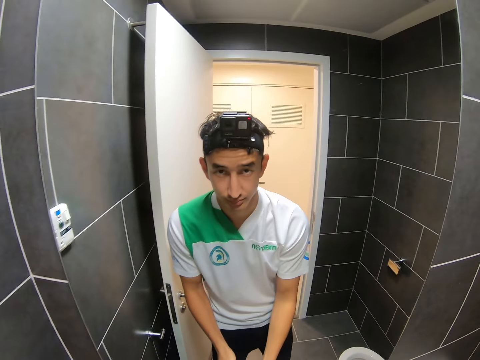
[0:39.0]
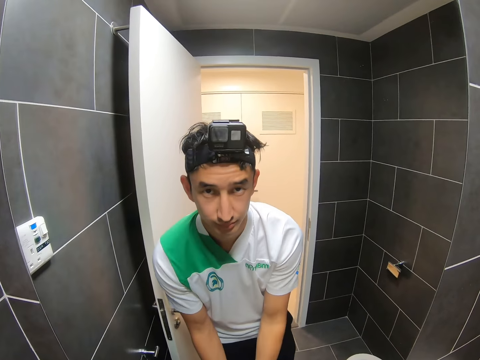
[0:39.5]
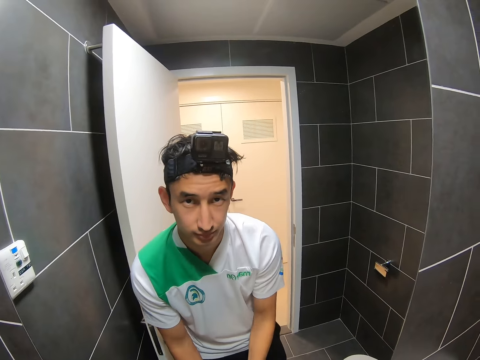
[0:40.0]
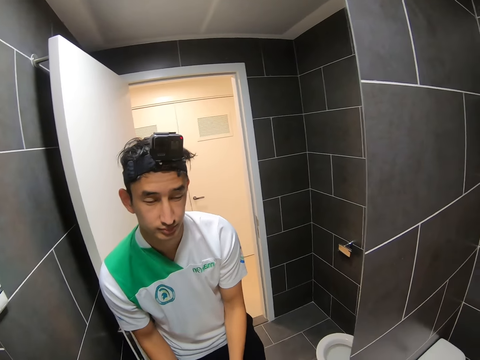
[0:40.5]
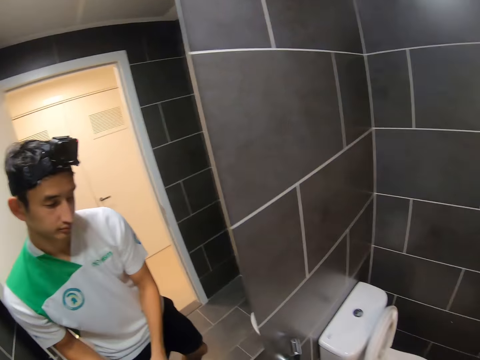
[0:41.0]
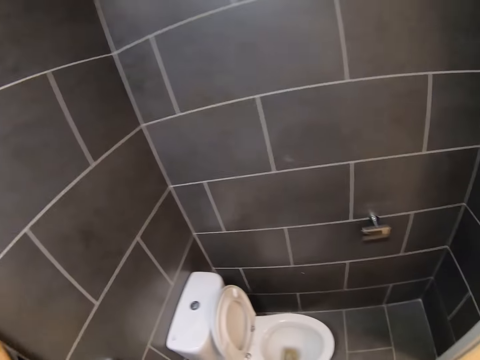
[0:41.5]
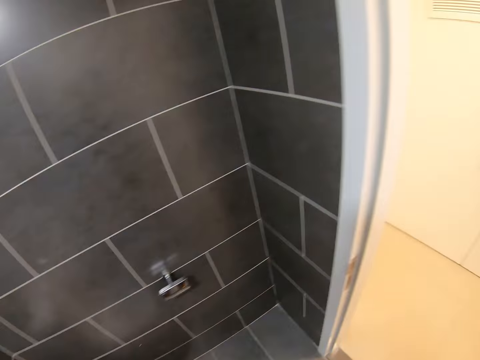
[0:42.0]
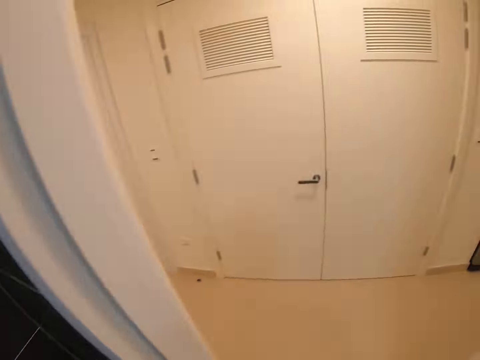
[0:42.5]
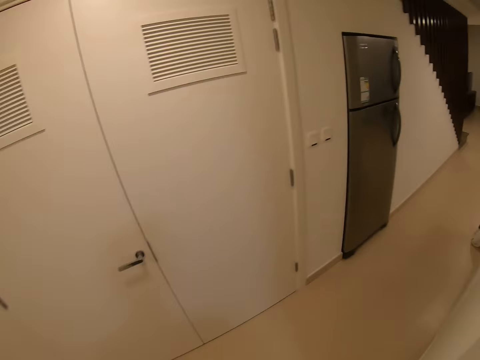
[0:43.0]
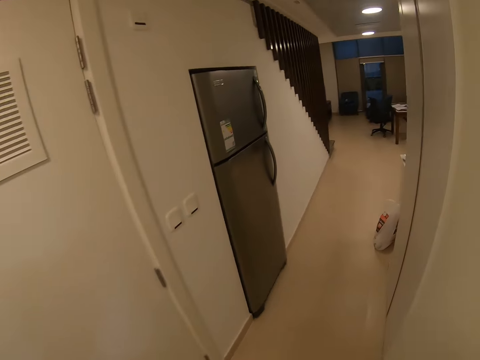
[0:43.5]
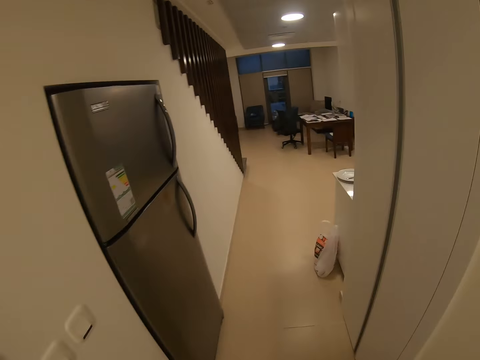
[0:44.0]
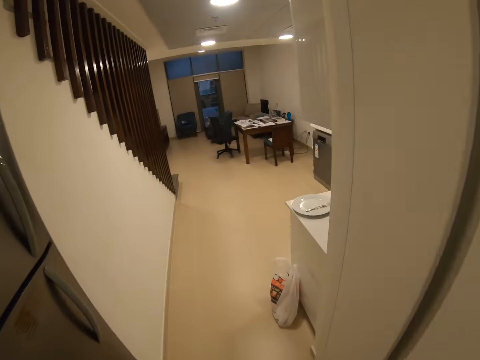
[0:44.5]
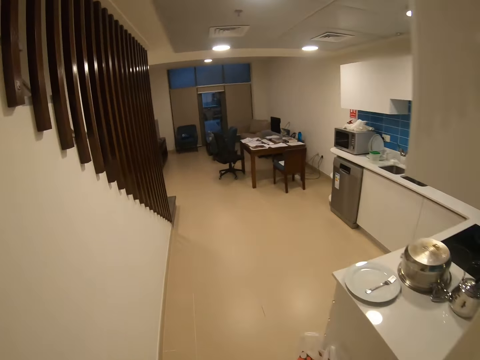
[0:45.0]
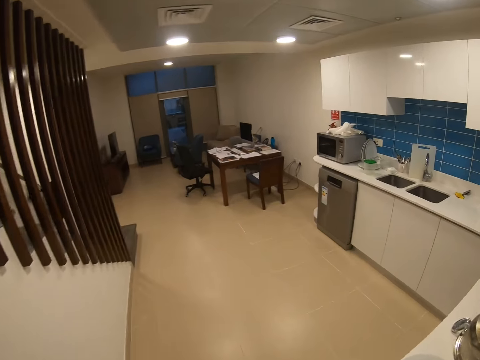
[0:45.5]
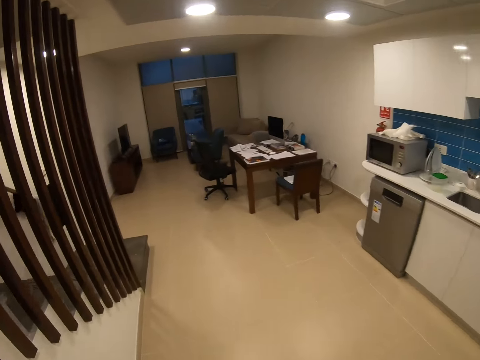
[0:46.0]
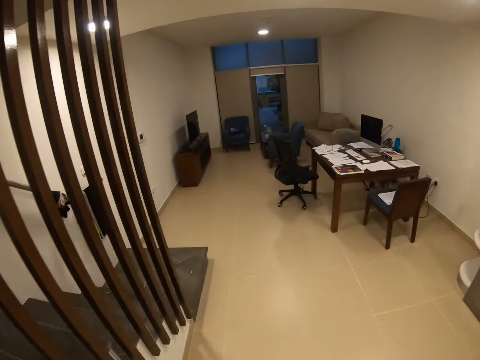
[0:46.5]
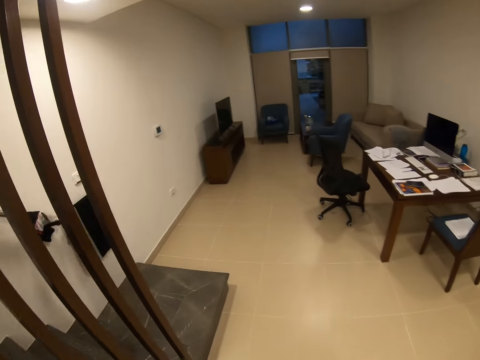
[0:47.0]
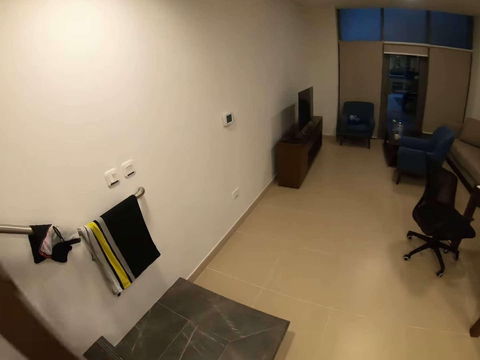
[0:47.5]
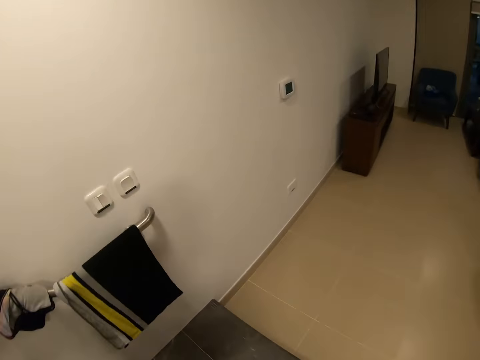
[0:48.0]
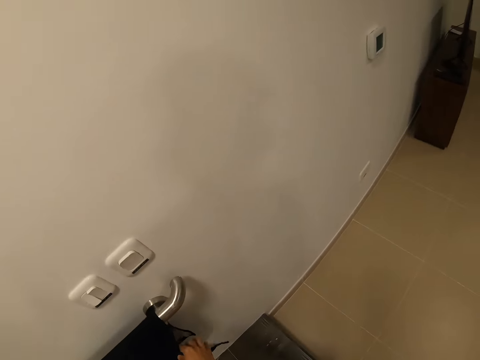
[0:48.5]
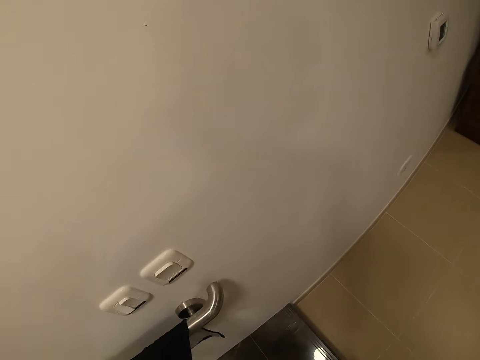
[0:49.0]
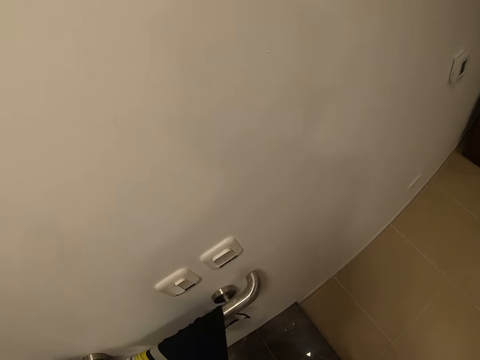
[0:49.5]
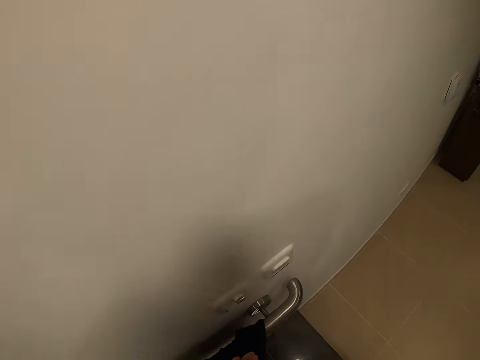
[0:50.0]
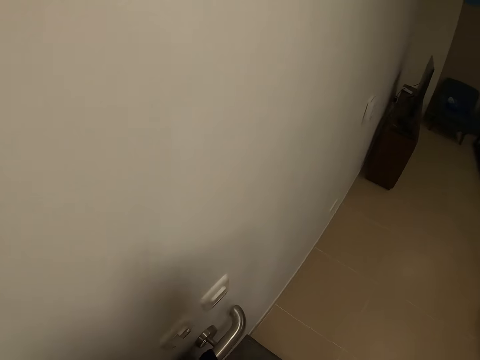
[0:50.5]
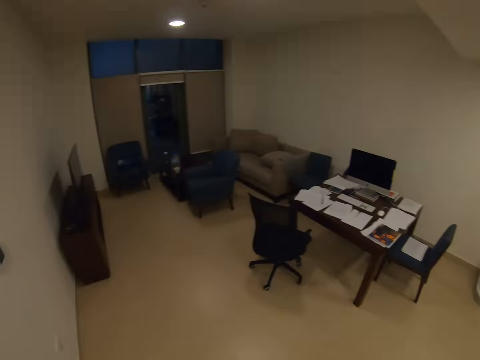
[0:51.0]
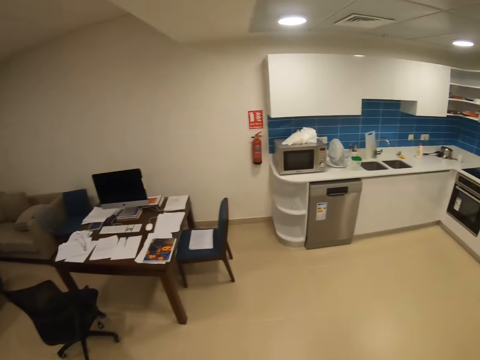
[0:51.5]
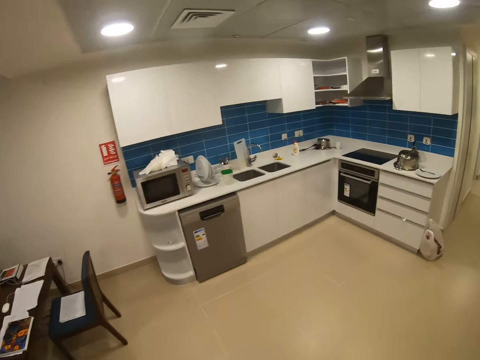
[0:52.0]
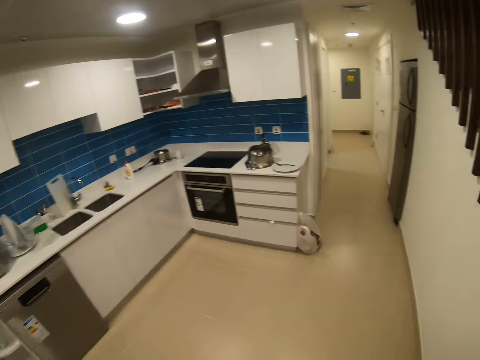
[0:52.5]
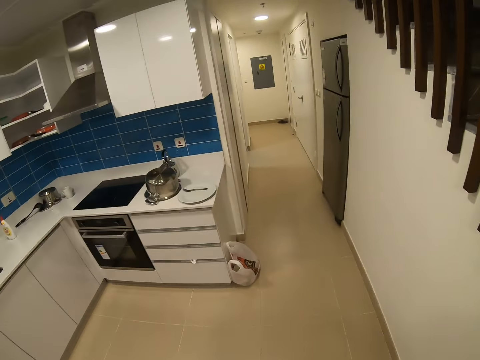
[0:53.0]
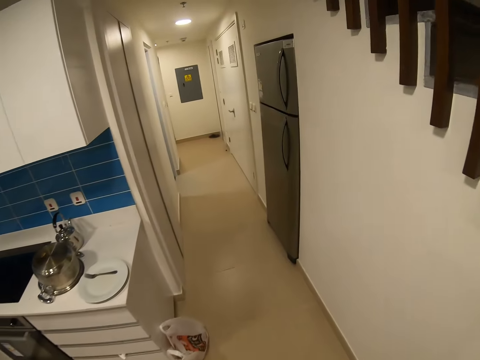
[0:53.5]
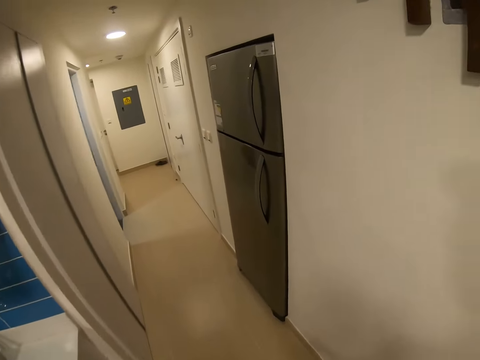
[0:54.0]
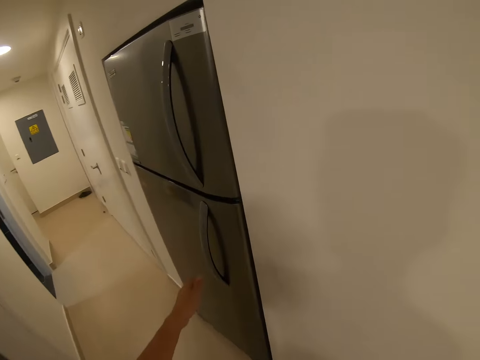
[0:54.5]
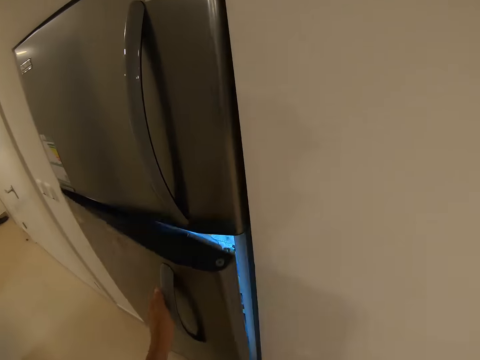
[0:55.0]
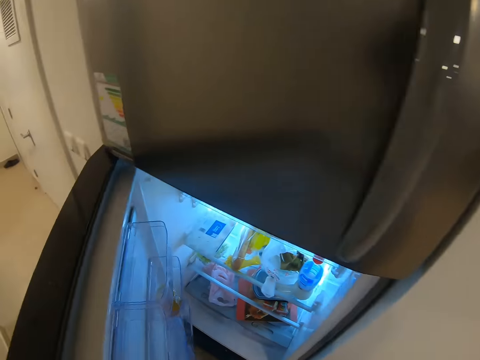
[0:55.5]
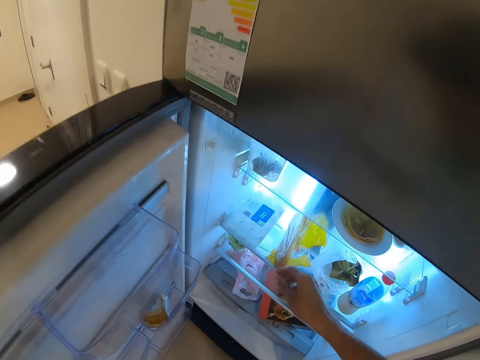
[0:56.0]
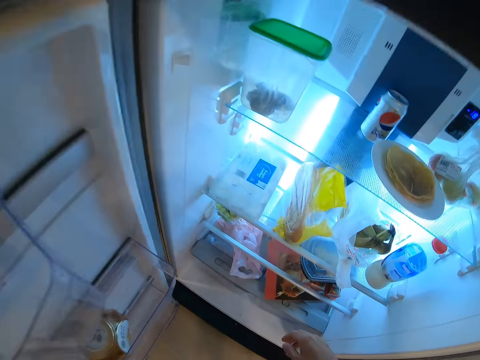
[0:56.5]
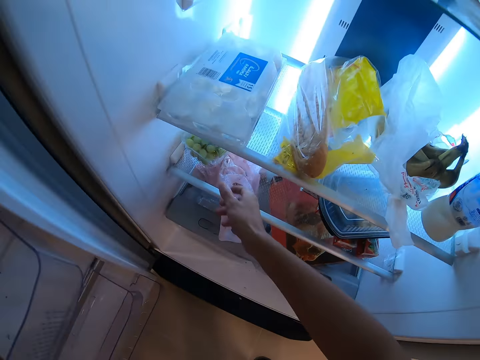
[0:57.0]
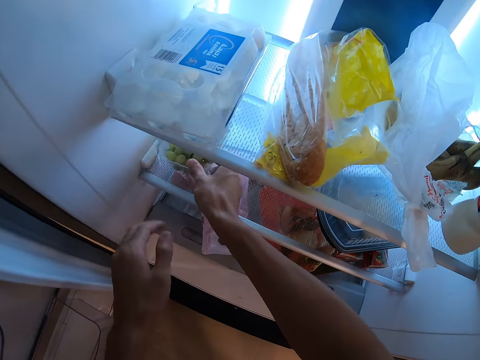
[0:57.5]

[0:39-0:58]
The camera wearer washes the hands. They walk out of the washroom. They walk towards the kitchen. They wipe the hands with a towel. They turn around the house. They walk around. They open the fridge.

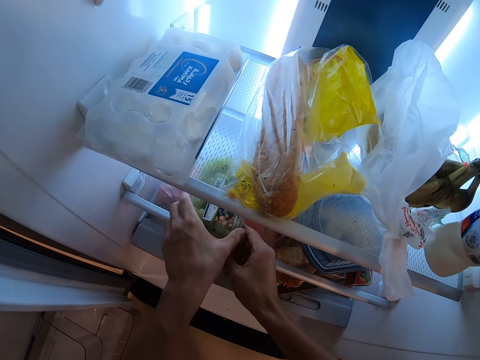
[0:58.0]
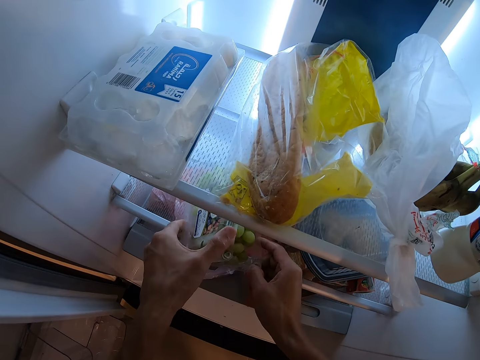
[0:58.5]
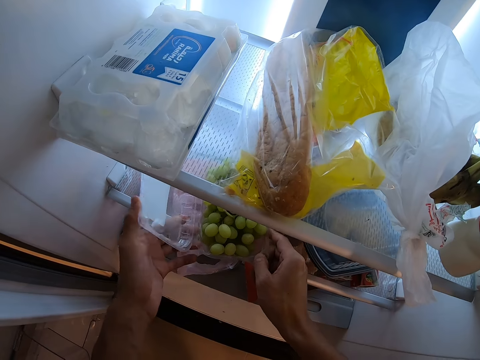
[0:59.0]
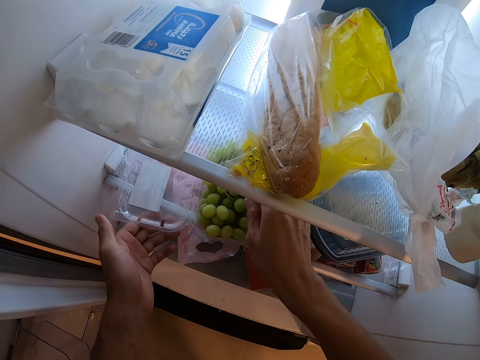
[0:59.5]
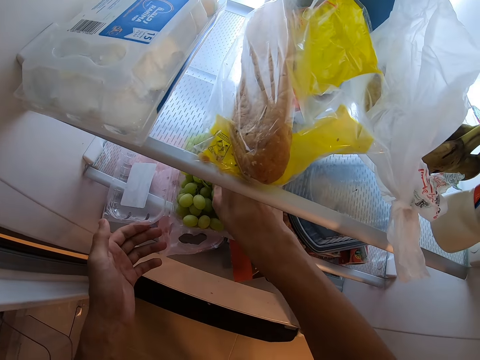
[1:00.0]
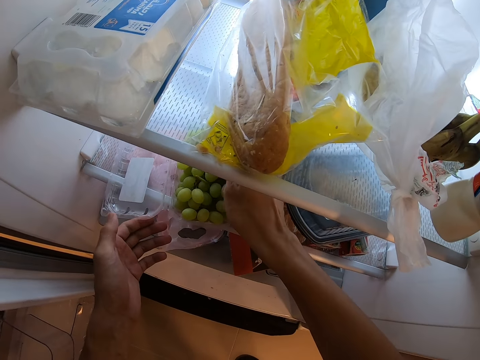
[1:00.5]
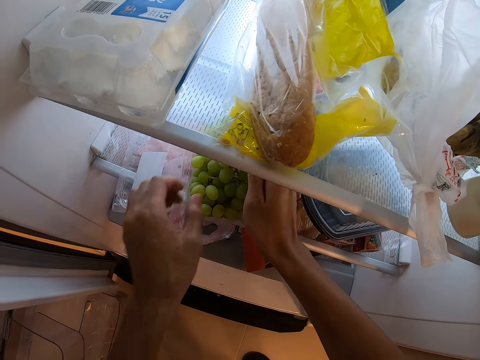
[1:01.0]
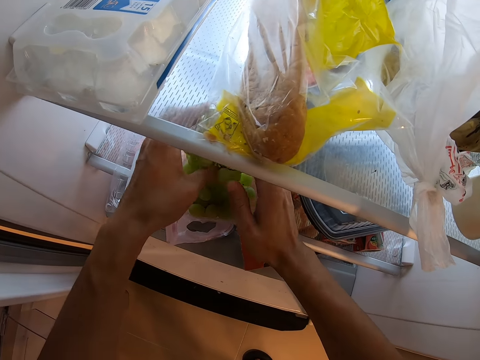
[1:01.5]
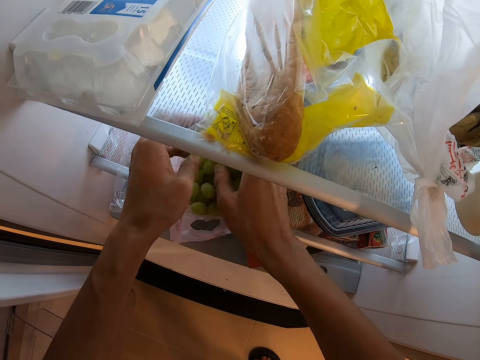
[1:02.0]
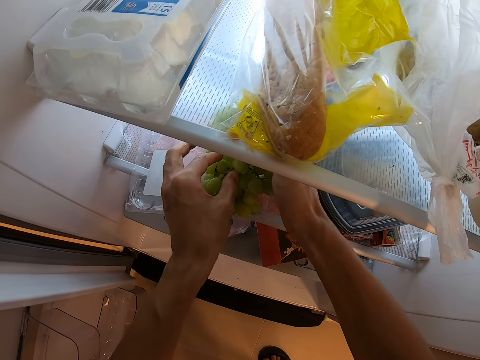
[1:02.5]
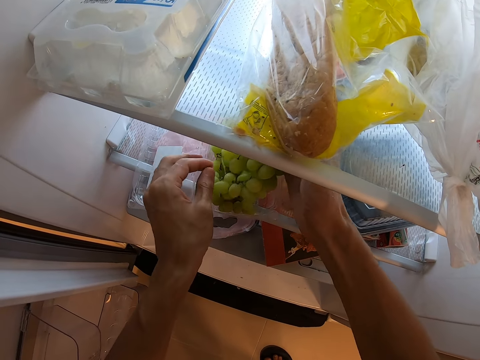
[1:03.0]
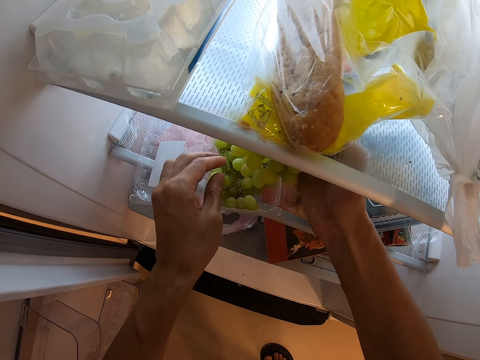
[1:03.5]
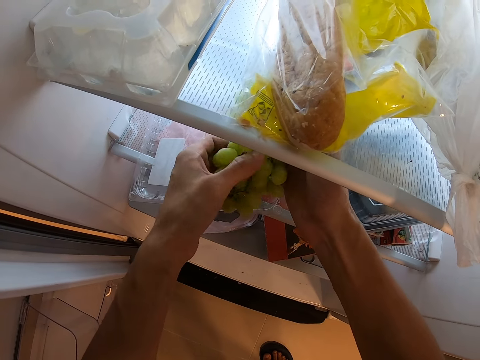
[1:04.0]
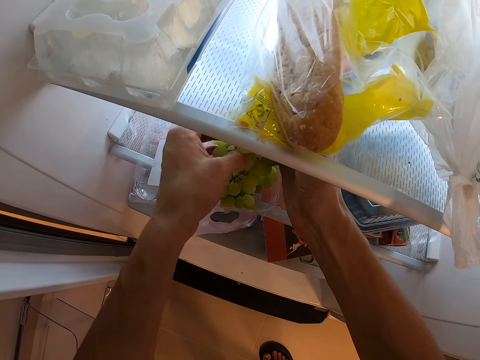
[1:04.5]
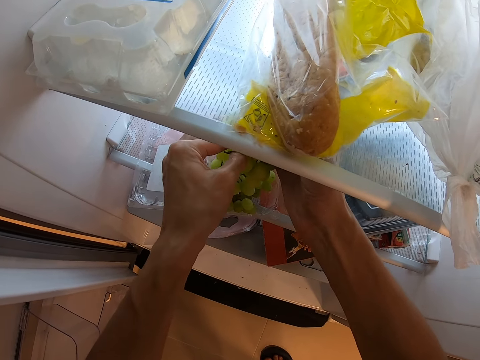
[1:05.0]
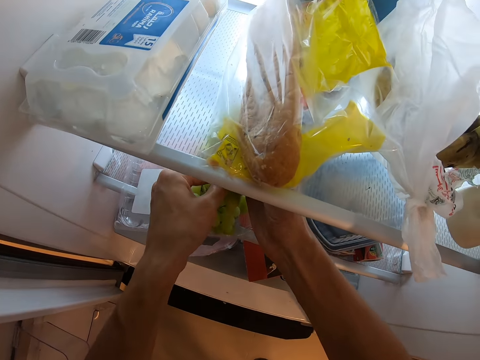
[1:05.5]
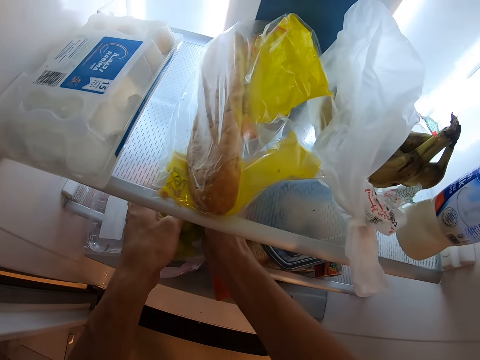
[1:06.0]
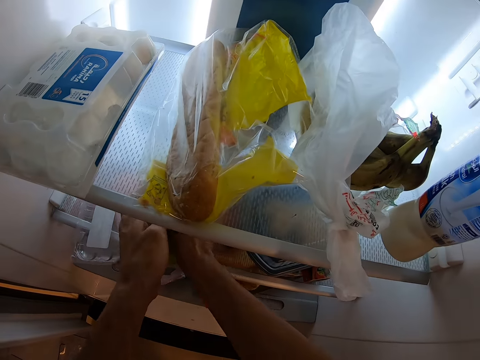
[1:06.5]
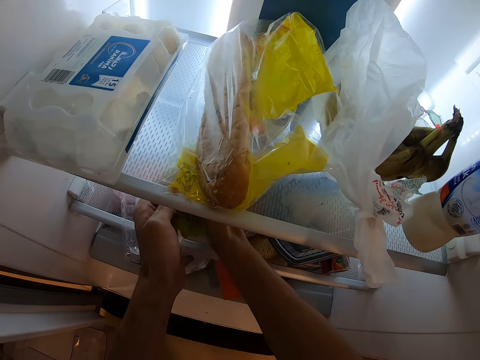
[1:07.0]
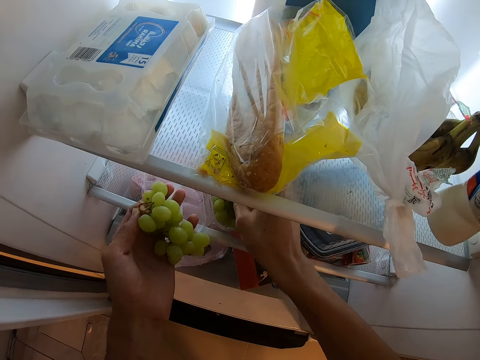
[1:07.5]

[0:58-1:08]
The camera wearer picks up a package of grapefruit. They open the tin. They take the grapes.
